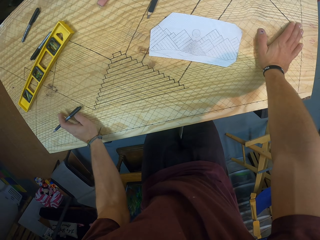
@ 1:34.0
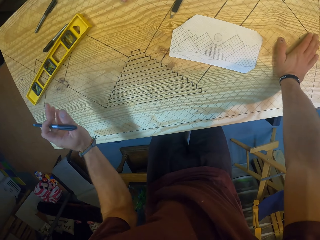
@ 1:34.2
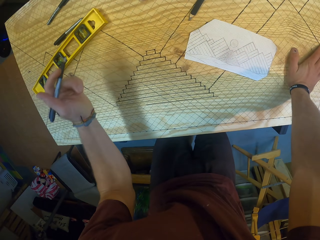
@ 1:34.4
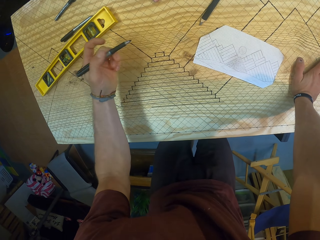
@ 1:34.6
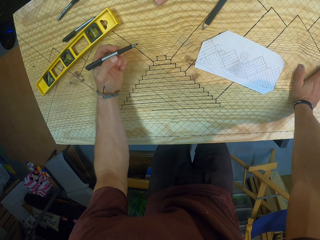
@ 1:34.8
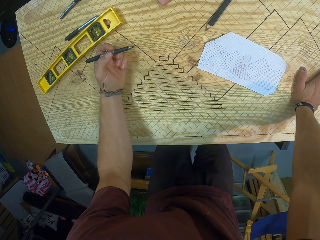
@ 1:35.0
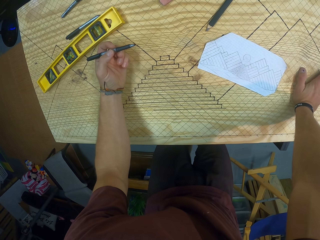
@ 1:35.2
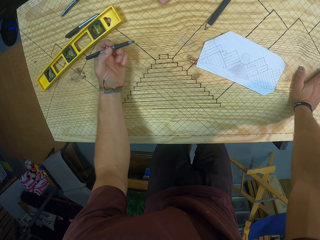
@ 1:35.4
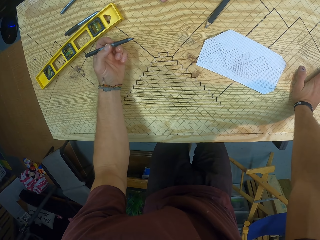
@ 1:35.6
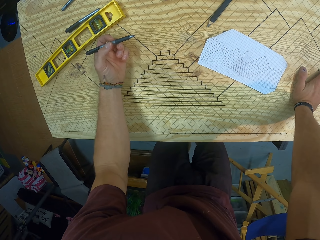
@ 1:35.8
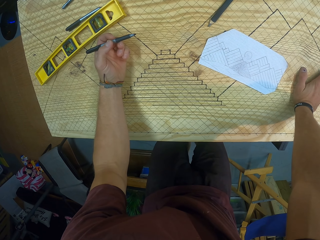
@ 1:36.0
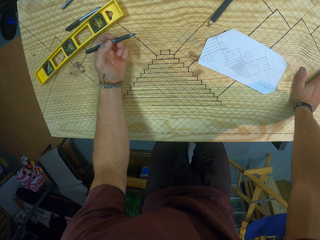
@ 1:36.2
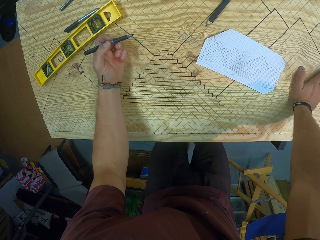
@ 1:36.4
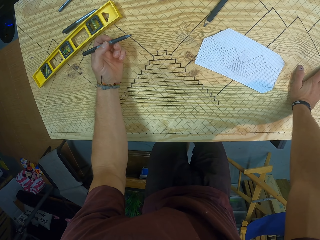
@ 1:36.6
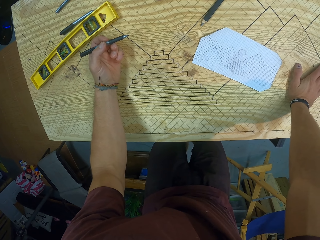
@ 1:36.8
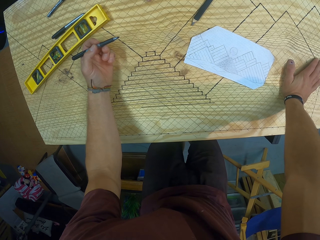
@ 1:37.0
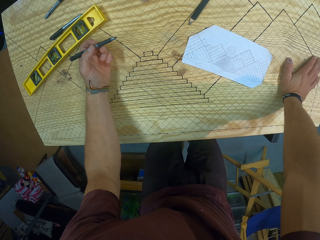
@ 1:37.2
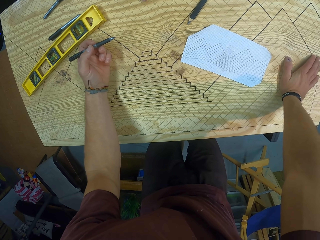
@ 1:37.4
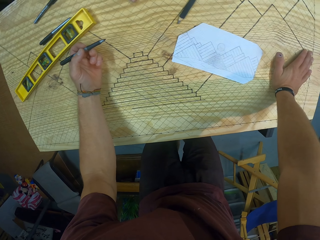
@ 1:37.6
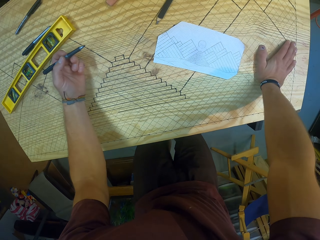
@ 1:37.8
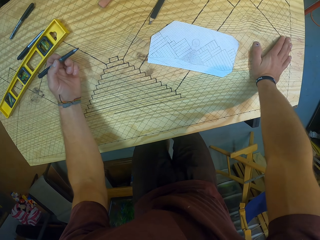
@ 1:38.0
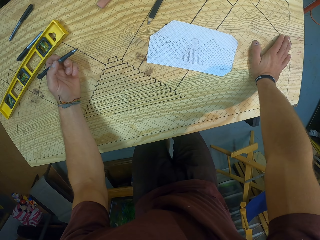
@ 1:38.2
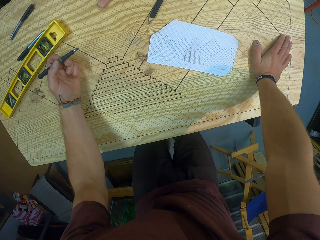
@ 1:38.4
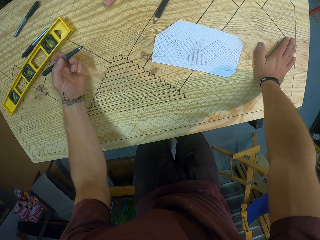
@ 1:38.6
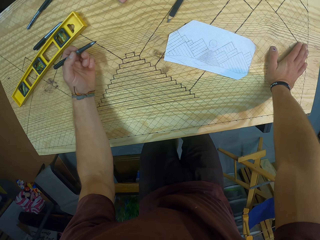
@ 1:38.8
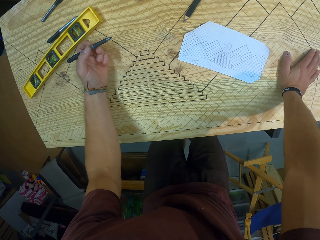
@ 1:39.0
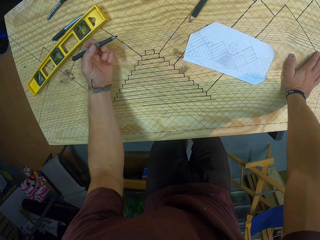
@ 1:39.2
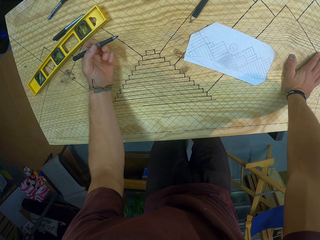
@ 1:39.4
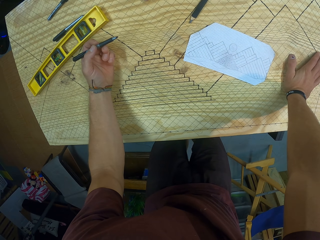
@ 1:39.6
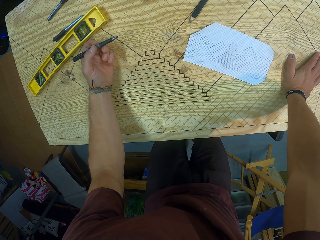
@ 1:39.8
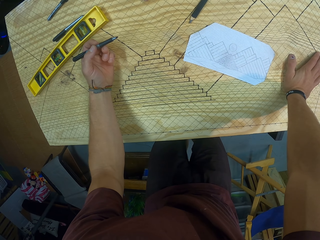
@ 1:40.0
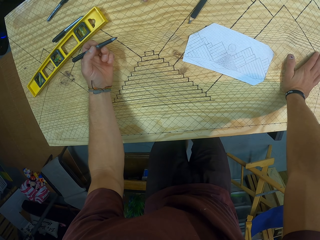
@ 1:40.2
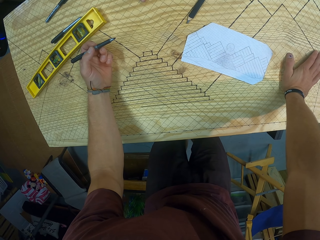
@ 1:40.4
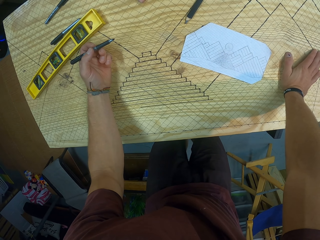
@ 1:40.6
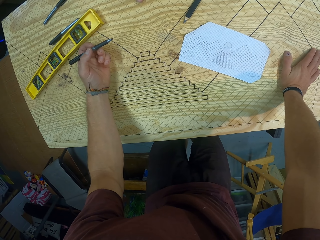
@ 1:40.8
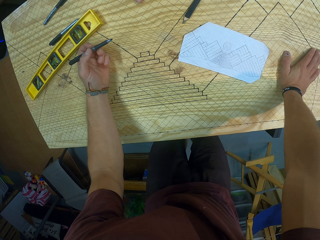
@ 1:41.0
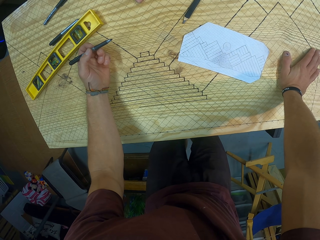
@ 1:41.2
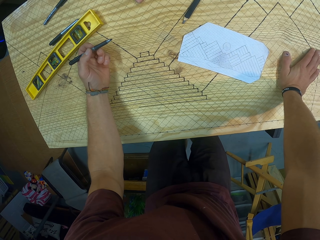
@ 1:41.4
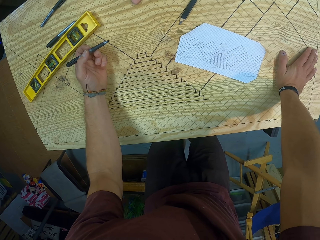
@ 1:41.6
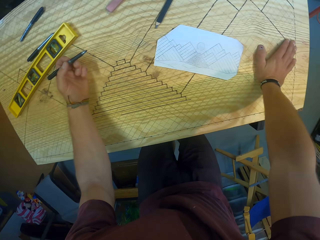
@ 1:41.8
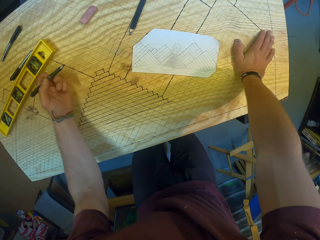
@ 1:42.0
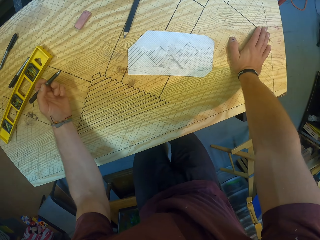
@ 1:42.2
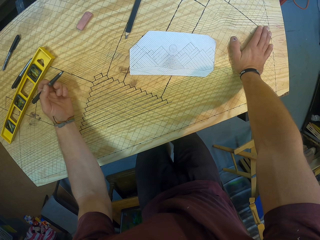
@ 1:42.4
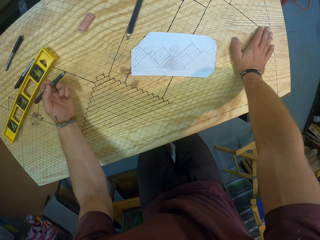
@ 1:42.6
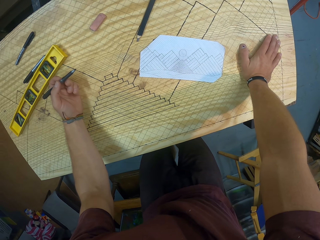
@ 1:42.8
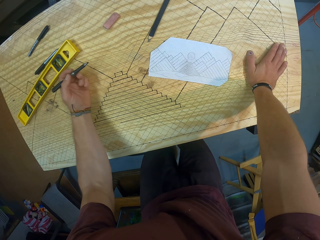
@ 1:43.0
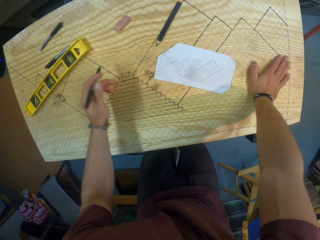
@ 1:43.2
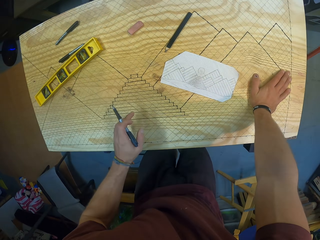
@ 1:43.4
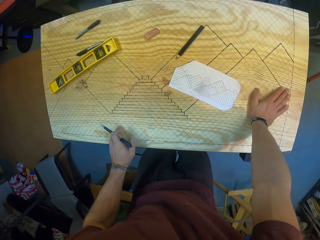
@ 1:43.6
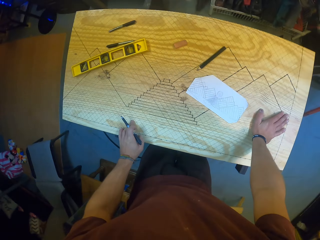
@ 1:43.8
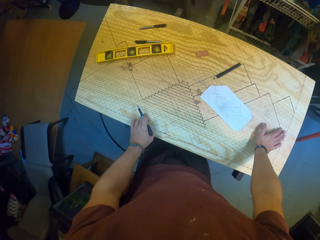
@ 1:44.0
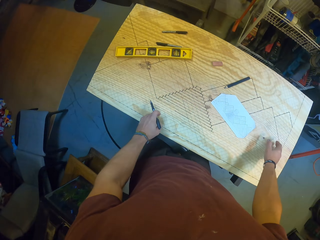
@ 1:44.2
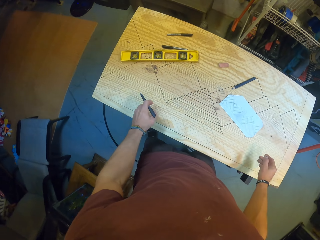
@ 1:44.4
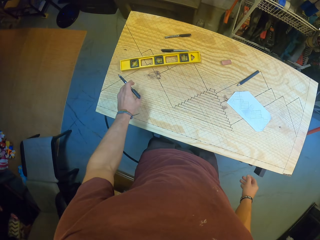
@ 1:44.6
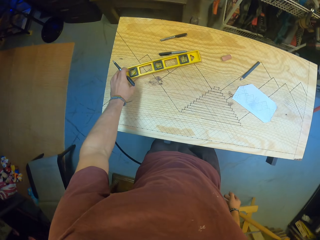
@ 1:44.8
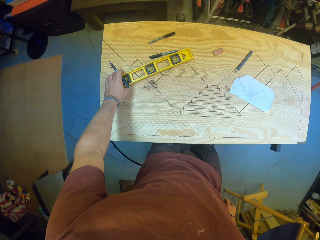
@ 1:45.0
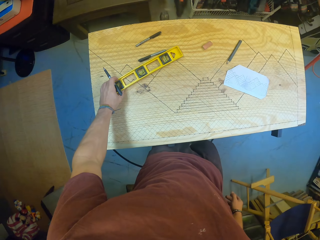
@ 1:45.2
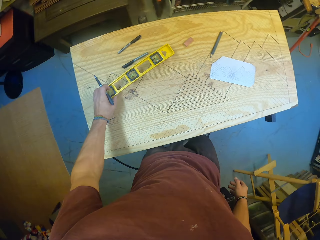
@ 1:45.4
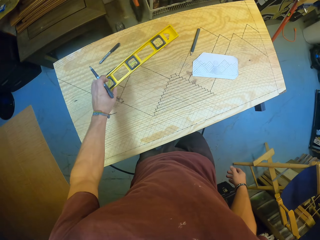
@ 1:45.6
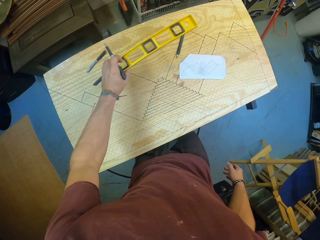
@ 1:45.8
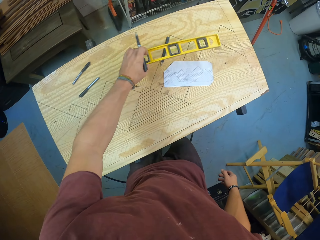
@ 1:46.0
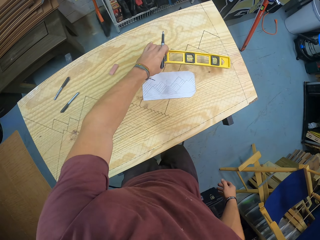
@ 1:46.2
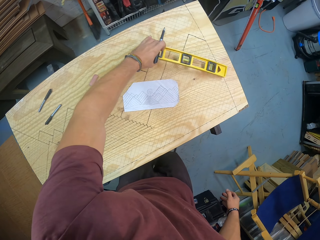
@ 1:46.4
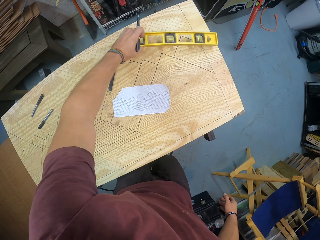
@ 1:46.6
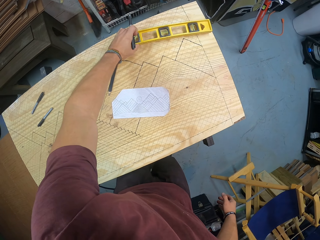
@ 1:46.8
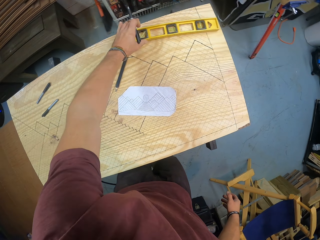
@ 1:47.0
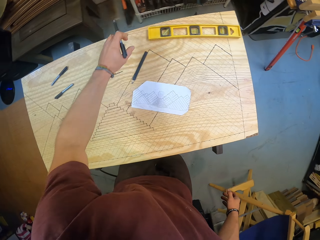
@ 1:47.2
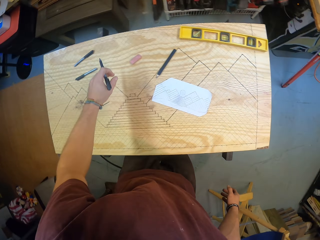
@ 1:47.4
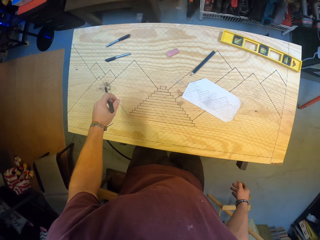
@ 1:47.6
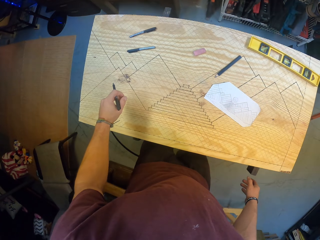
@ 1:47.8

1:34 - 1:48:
The camera wearer moves the left hand on the board. He looks at the board. He moves a spirit level on the gridded wooden board with his left hand.

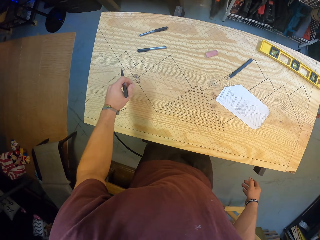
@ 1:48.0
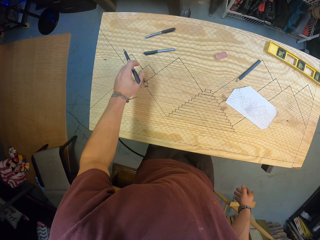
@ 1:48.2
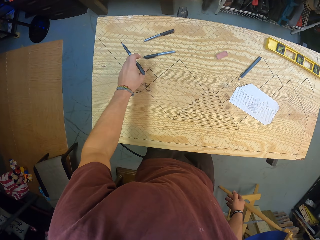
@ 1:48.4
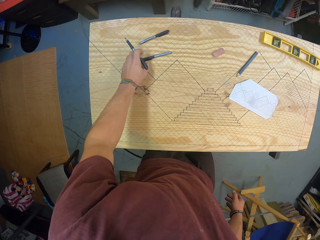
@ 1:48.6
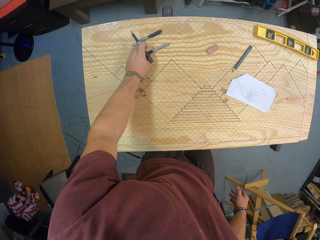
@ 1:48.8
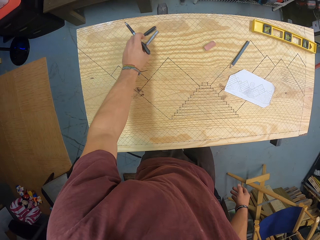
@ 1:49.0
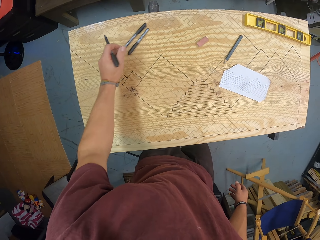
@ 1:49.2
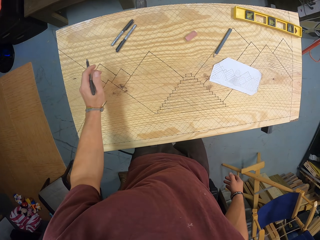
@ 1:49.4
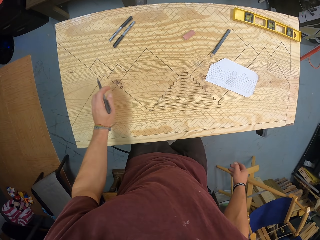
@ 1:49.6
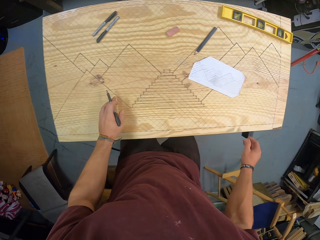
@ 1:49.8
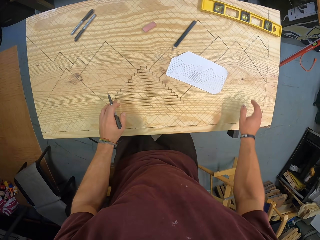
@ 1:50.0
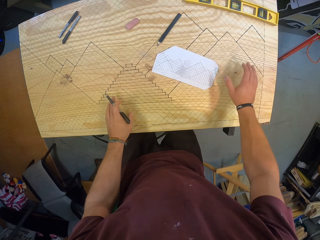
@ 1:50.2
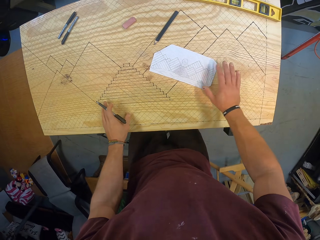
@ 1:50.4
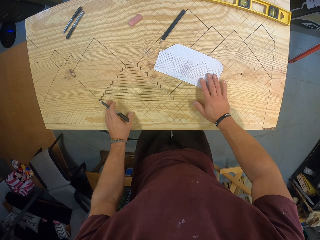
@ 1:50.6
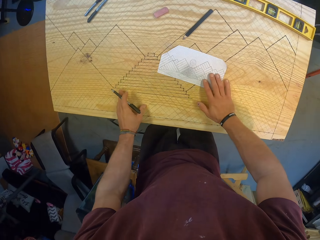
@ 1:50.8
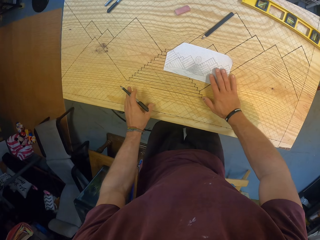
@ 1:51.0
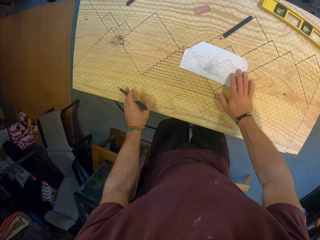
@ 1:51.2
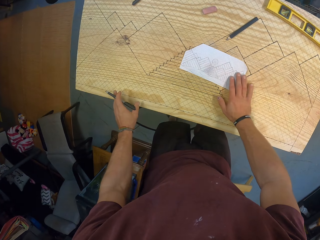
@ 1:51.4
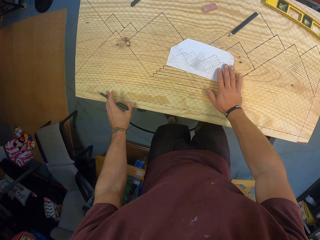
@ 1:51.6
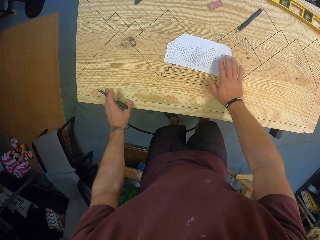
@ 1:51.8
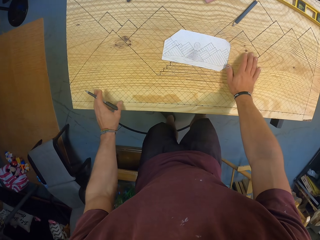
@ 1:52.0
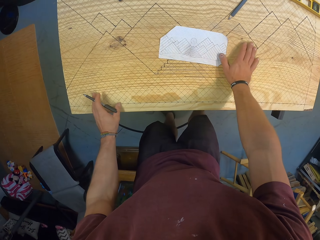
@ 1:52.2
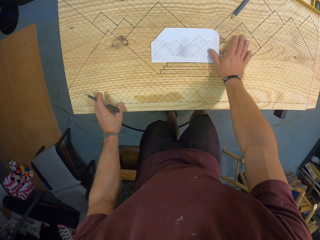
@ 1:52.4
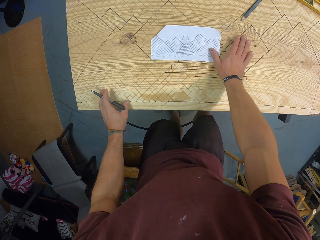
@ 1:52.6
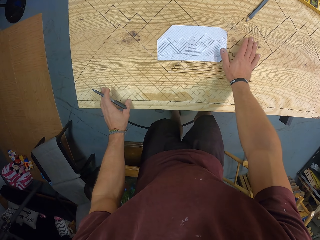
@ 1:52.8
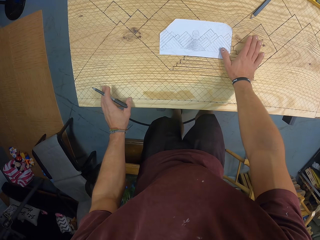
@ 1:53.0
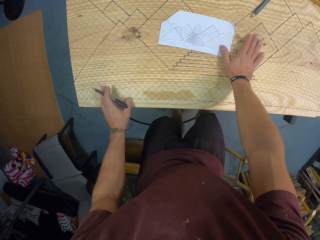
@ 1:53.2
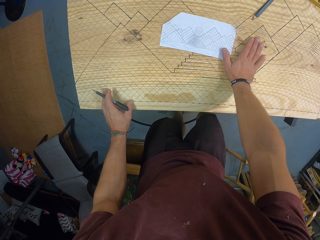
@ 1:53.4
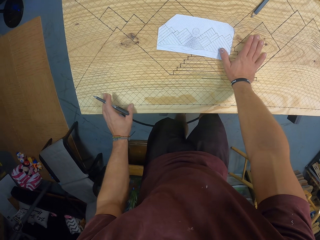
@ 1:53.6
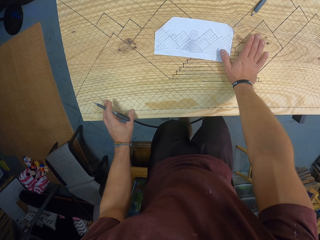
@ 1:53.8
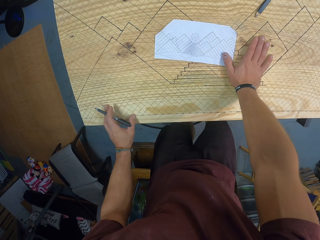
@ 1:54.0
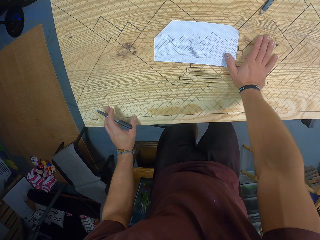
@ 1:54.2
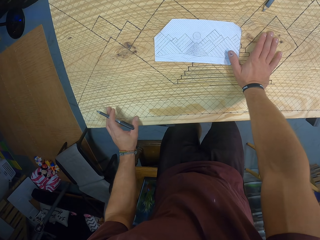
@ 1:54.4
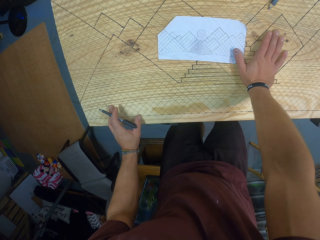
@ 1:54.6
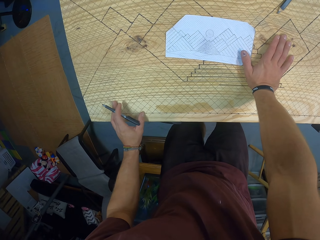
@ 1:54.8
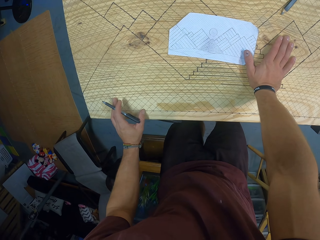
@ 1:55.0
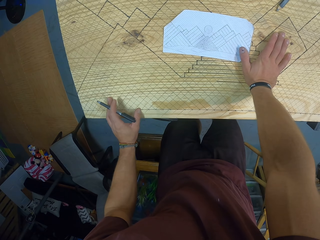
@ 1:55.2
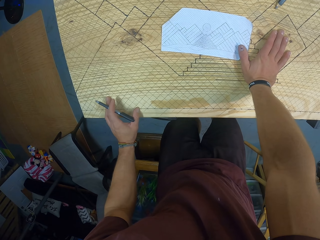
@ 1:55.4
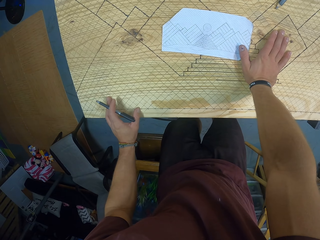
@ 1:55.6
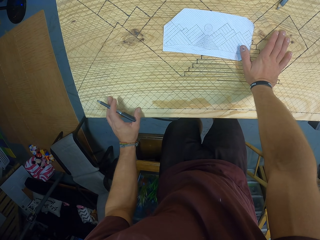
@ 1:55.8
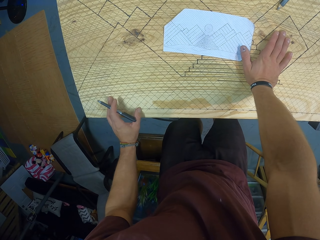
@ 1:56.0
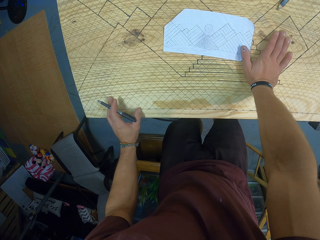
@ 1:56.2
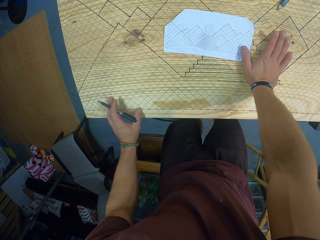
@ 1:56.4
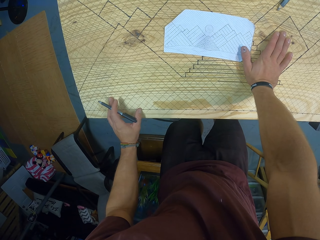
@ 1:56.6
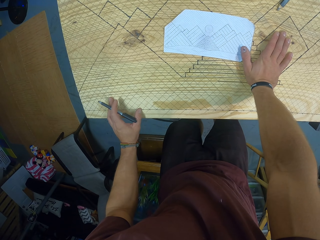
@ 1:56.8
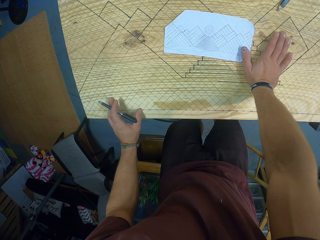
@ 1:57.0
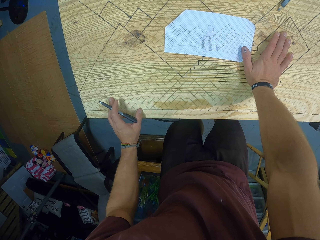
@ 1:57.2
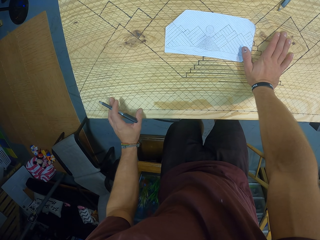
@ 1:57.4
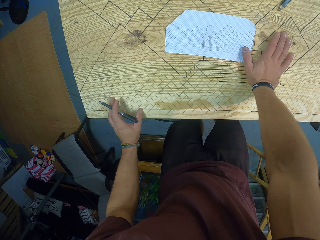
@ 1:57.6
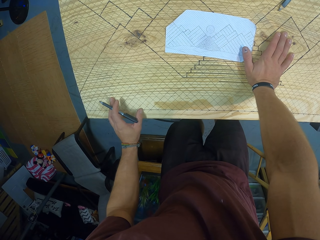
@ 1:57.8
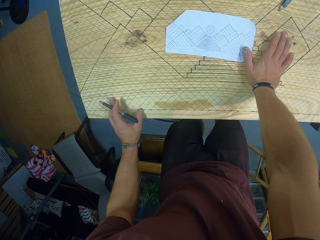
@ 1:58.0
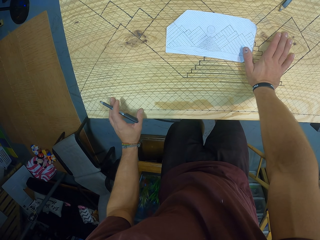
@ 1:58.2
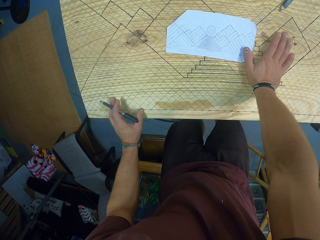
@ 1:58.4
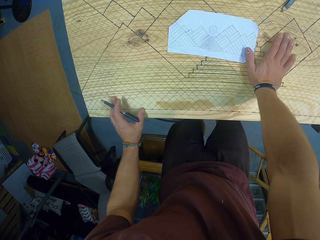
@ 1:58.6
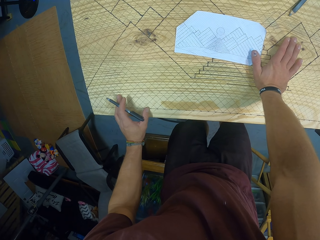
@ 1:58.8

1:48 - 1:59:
The camera wearer moves a pen on the gridded wooden board with his left hand. He moves a piece of paper on the gridded wooden board with his right hand. He looks at the board.
